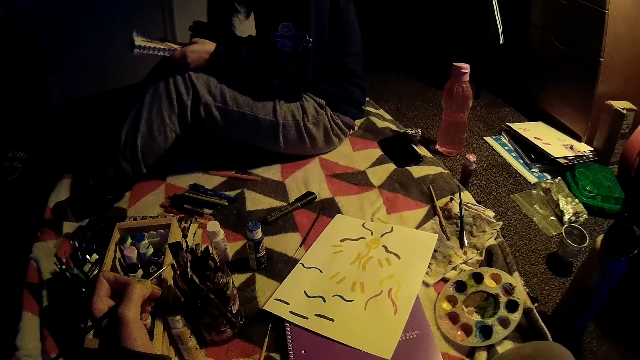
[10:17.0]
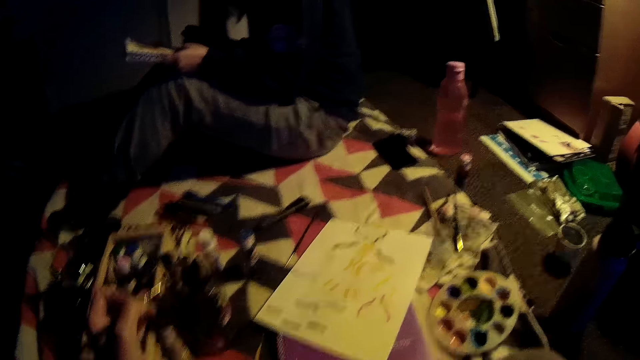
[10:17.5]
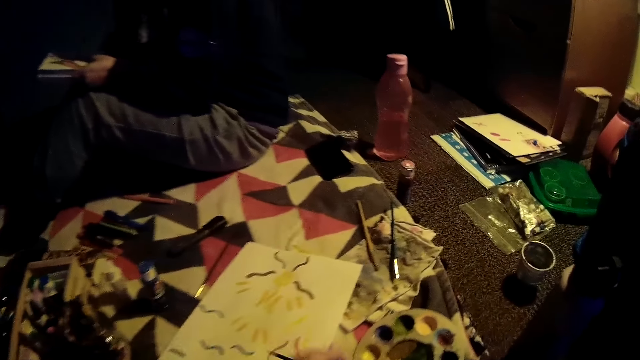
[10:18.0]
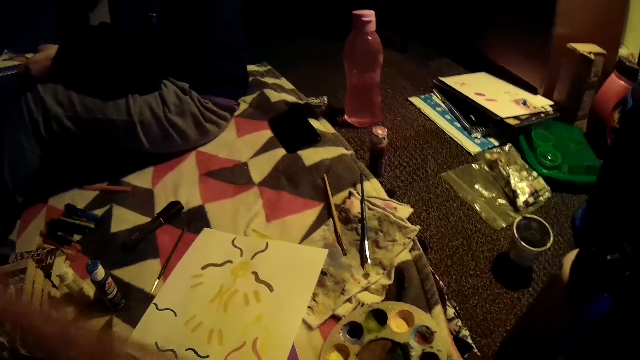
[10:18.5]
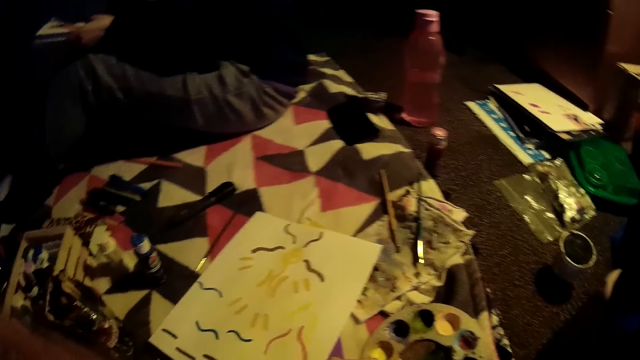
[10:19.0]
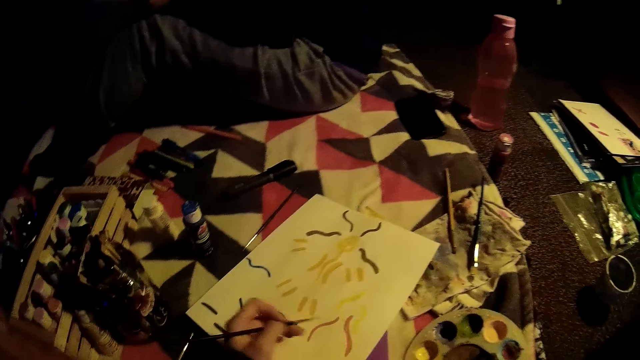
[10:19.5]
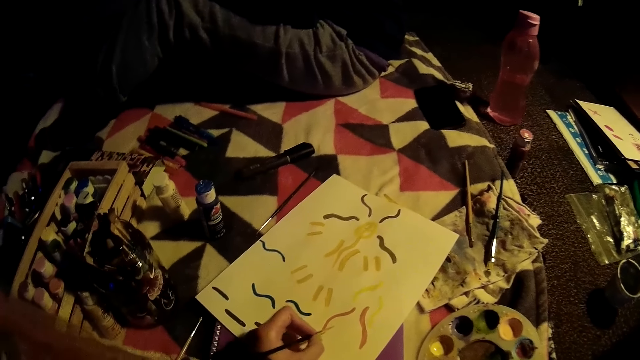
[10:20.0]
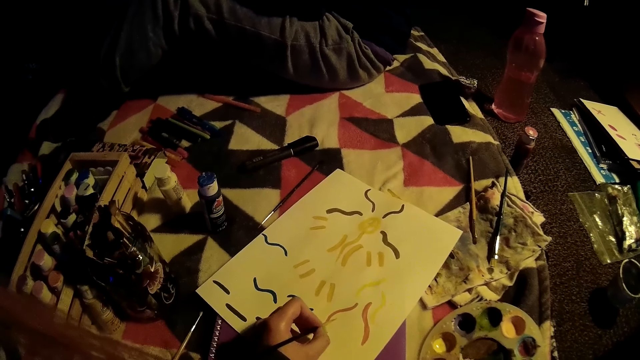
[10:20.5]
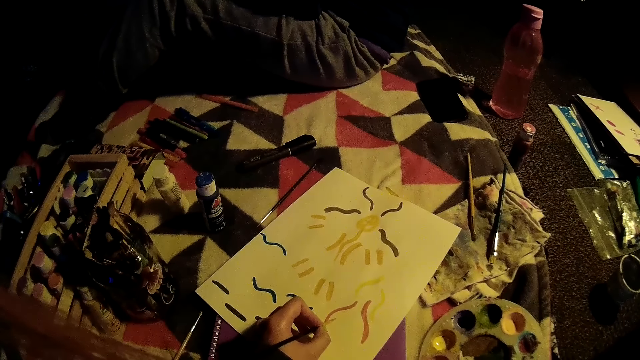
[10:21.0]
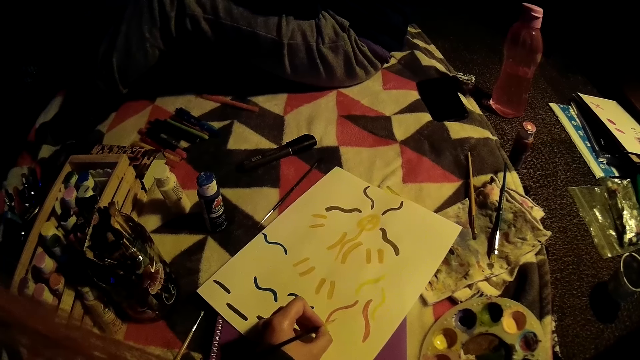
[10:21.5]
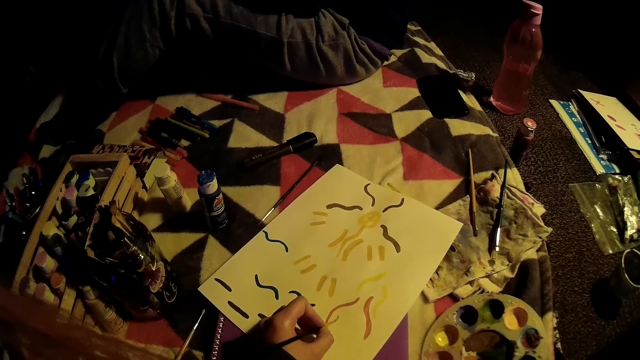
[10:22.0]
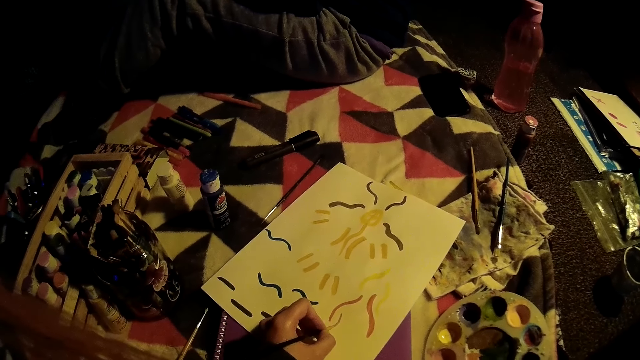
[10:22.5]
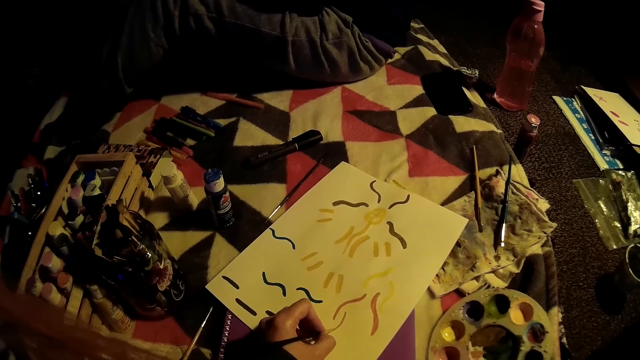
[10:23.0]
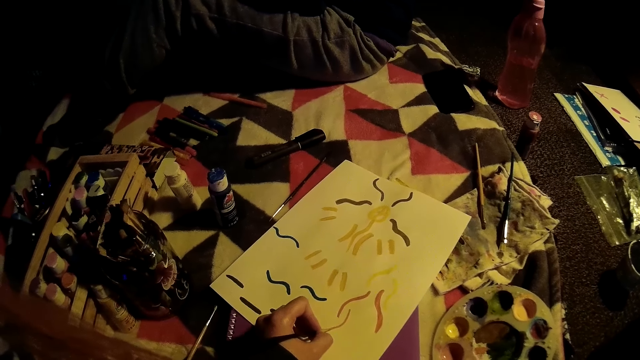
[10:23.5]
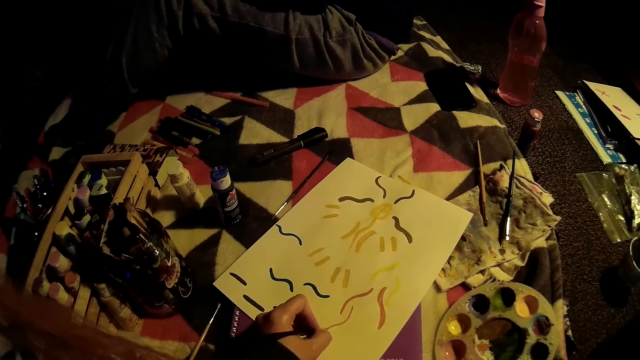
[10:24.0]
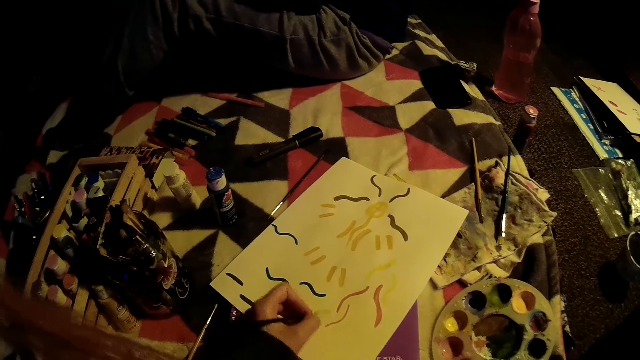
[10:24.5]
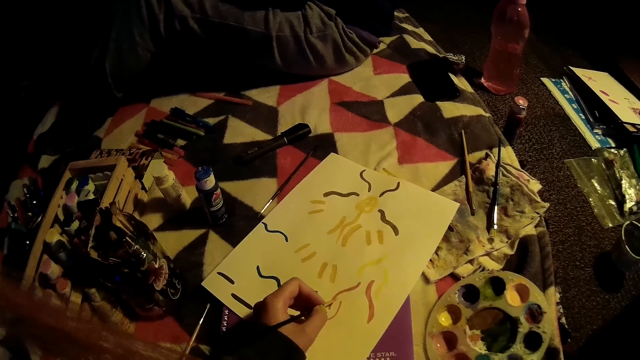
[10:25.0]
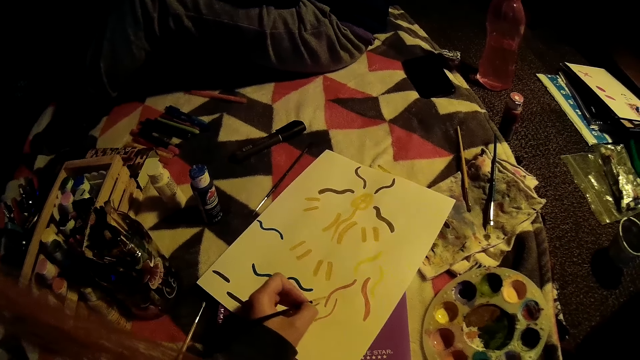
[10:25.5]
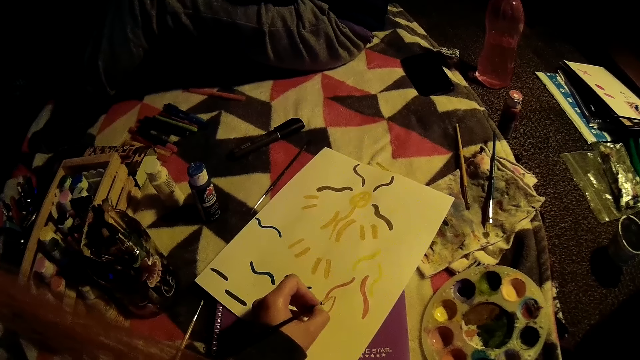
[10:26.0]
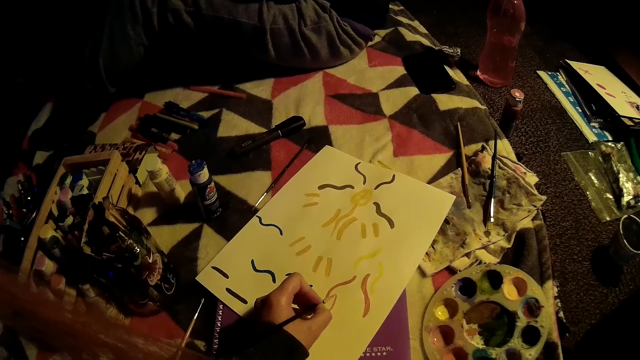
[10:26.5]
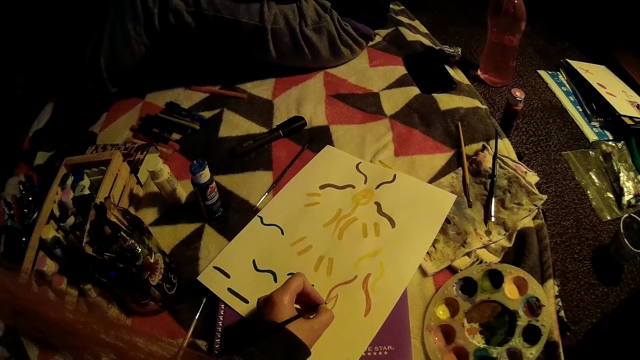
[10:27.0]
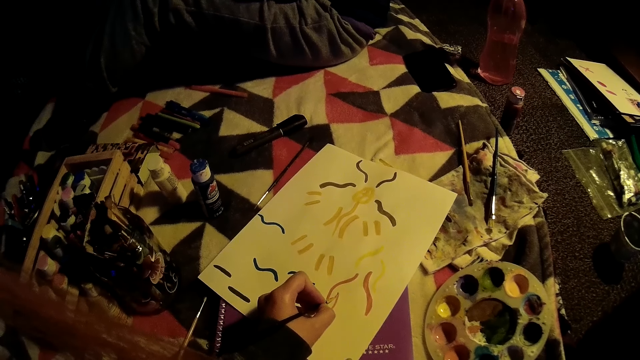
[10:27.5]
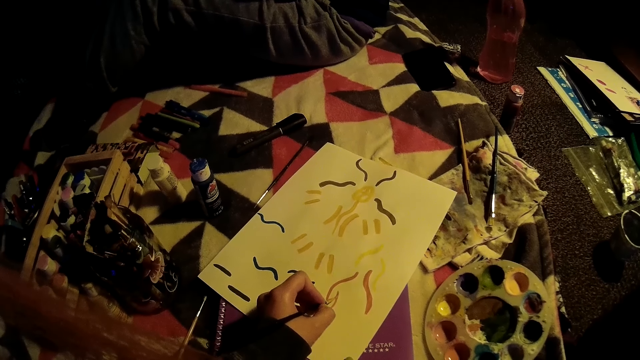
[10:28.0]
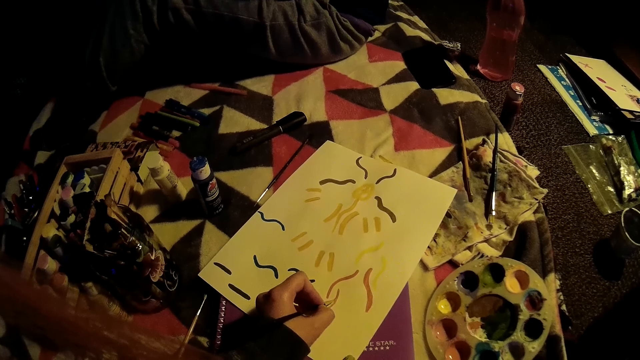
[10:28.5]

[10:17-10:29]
The camera wearer dips the paint brush into the paint palette with her left hand. She draws on the paper with her left hand.

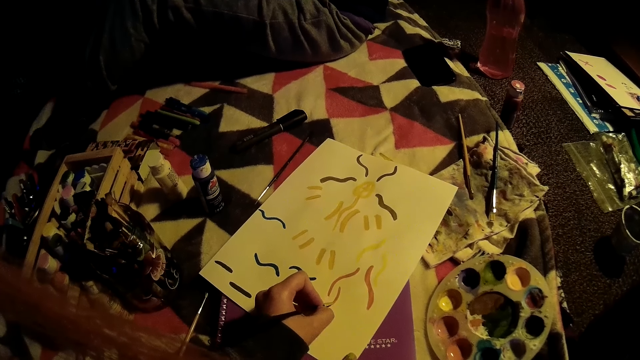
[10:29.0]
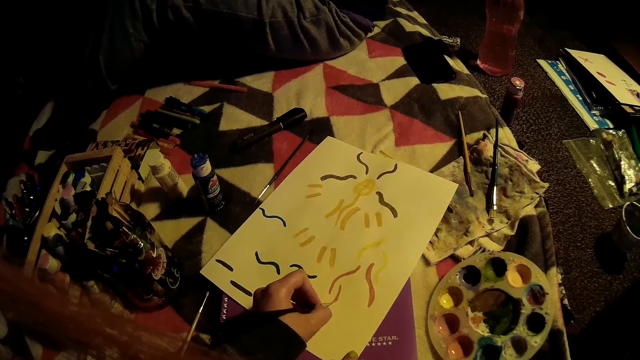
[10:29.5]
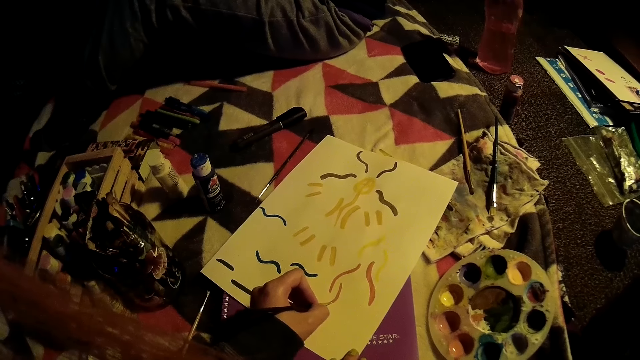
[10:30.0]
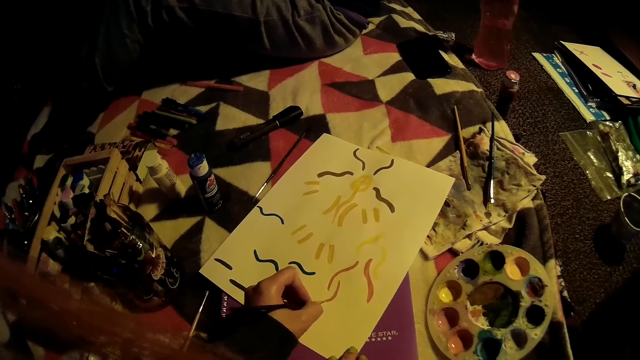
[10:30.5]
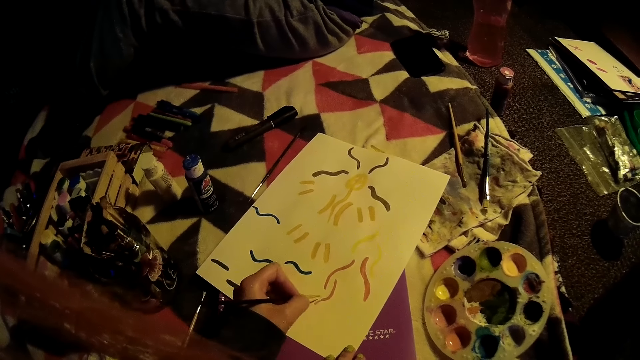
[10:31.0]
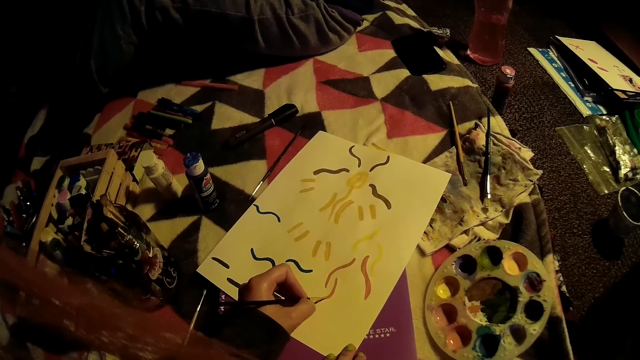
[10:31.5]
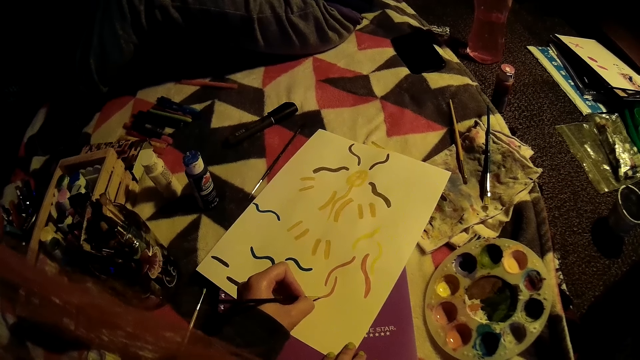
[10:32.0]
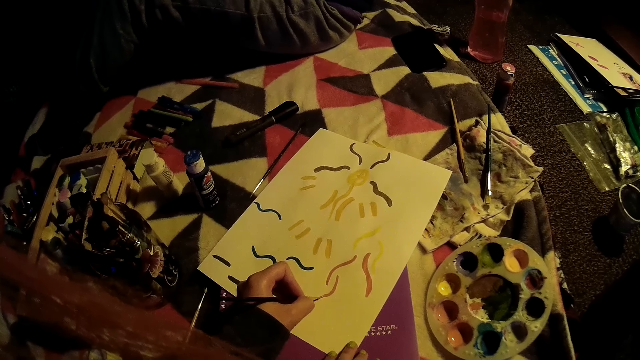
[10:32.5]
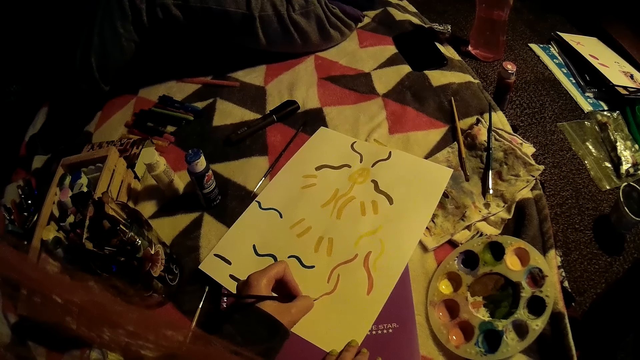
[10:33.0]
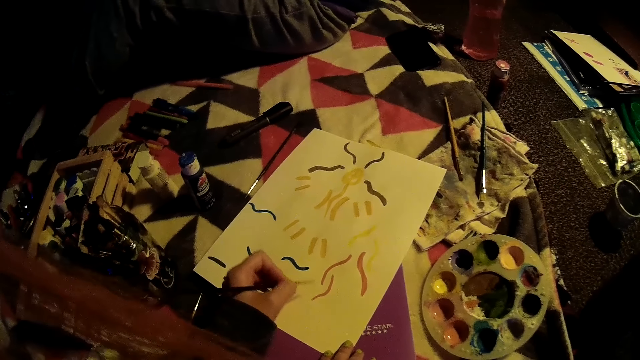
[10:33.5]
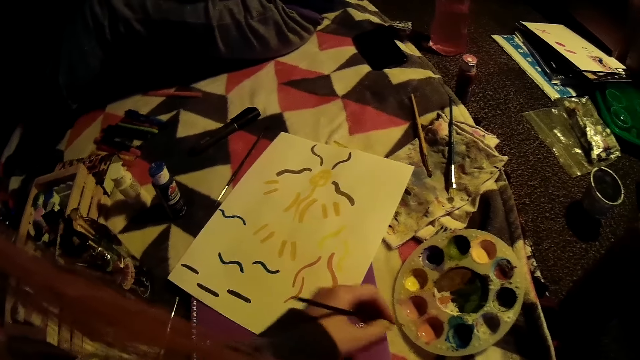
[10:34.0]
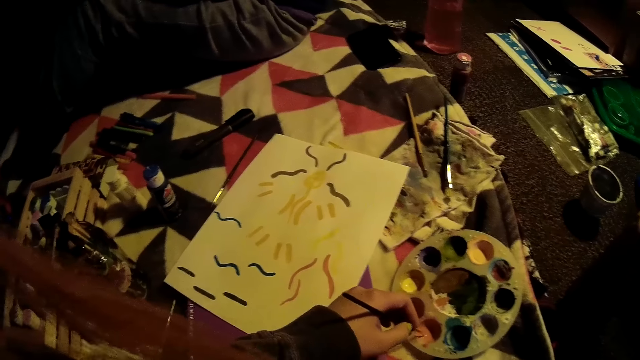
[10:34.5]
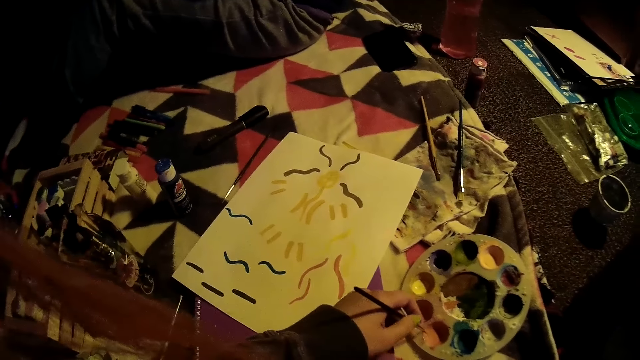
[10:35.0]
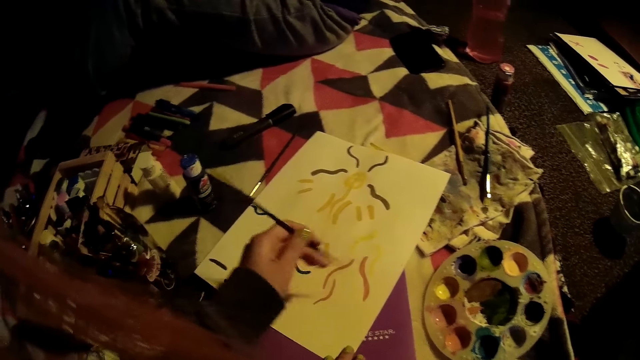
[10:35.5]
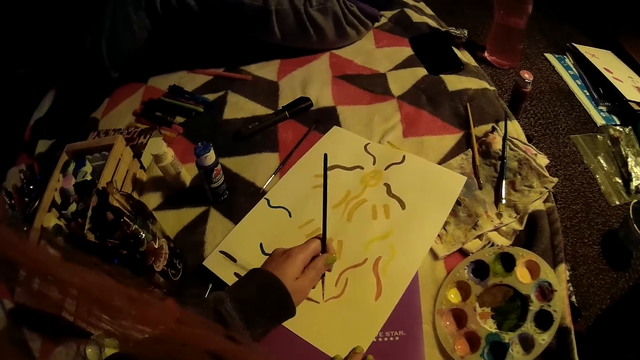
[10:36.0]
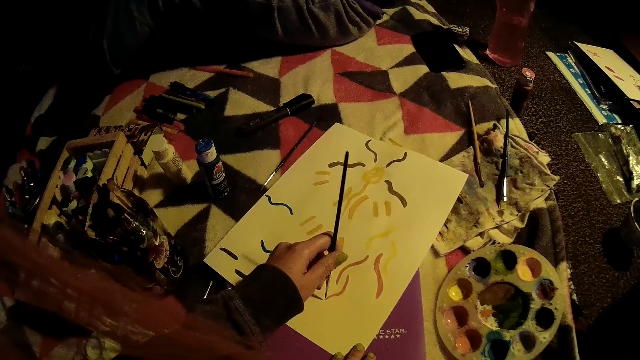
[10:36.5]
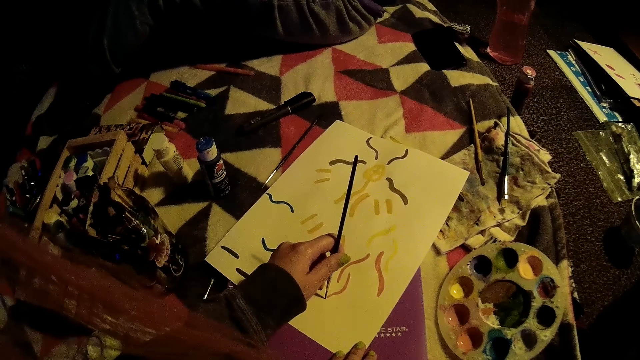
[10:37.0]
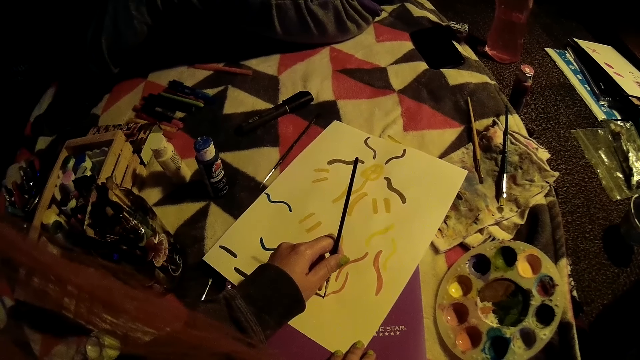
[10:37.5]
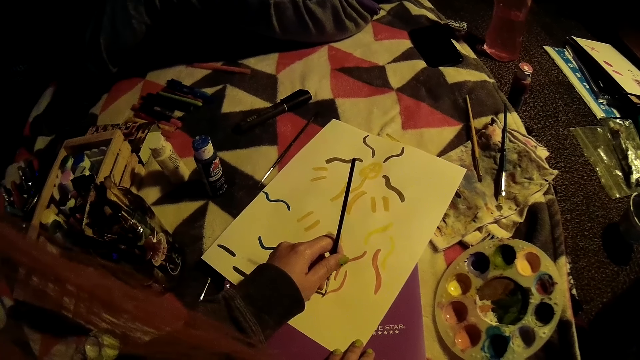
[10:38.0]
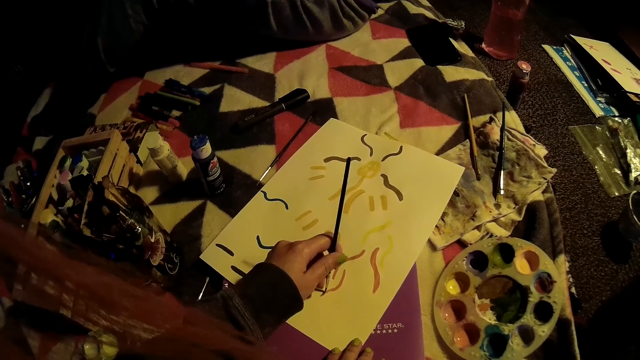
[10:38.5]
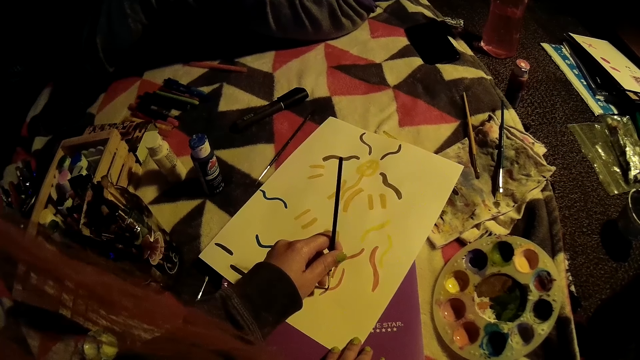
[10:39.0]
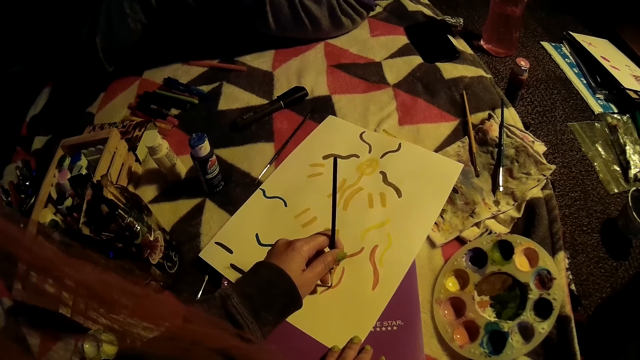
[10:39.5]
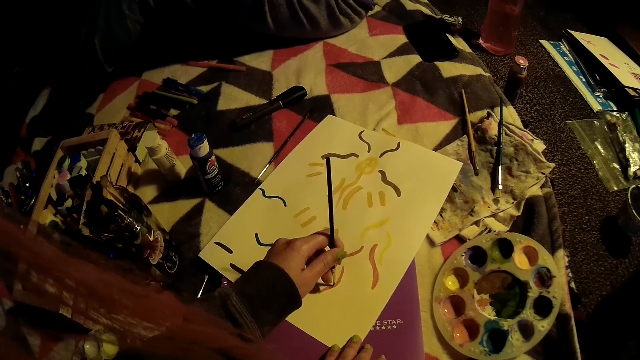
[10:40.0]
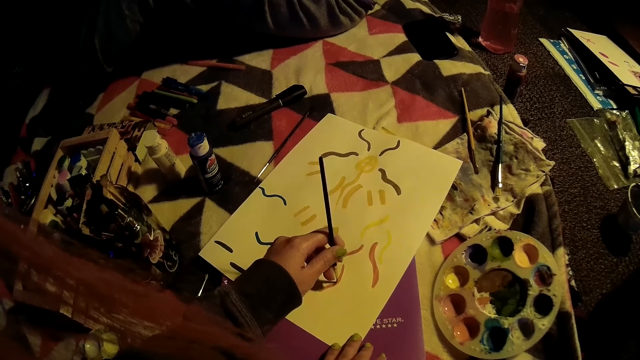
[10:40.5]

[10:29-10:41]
The camera wearer dips the paint brush into the paint palette with her left hand. She draws on the paper with her left hand.
